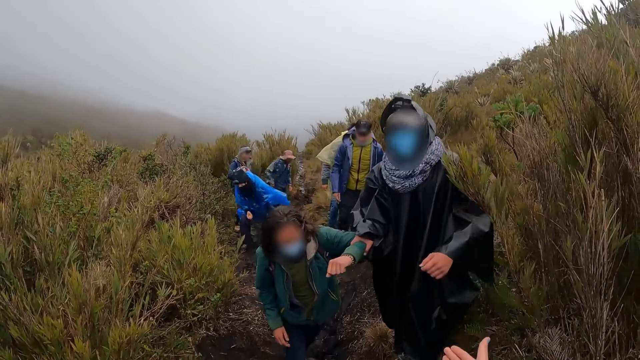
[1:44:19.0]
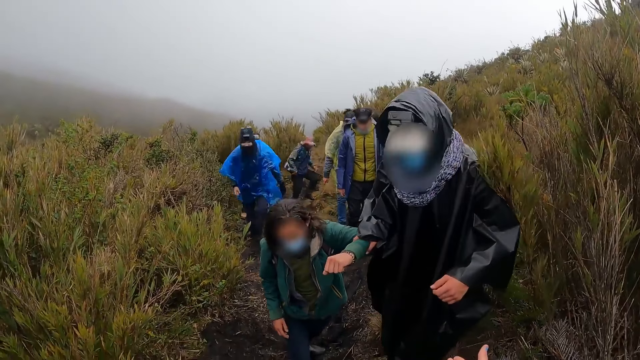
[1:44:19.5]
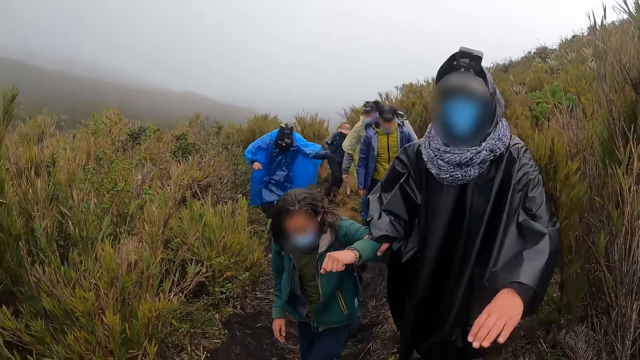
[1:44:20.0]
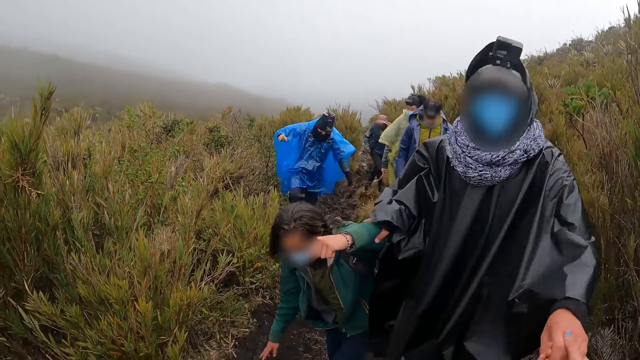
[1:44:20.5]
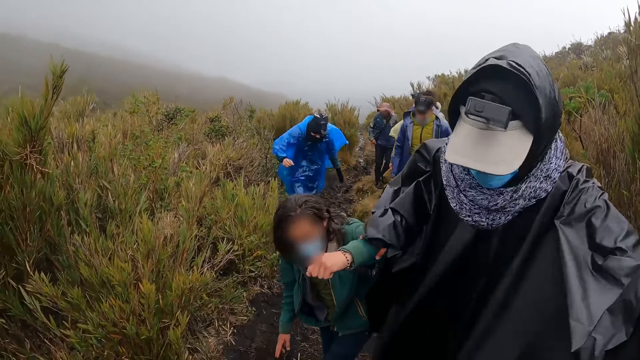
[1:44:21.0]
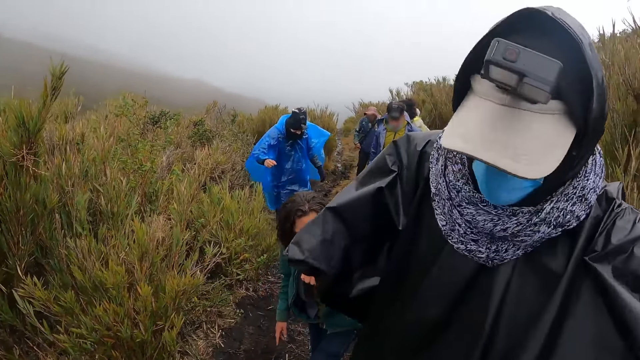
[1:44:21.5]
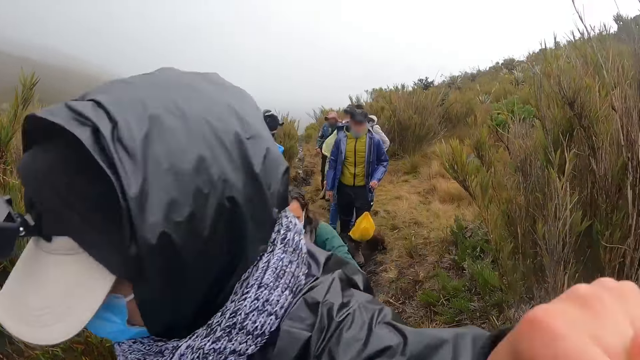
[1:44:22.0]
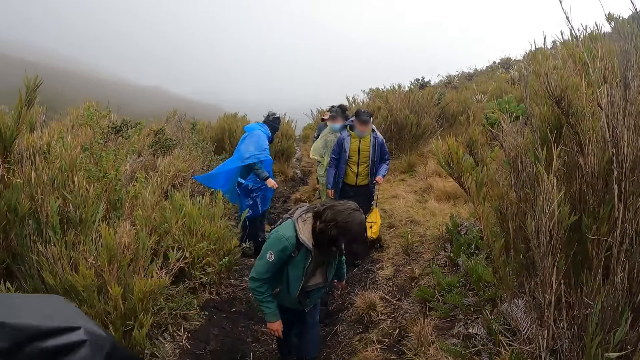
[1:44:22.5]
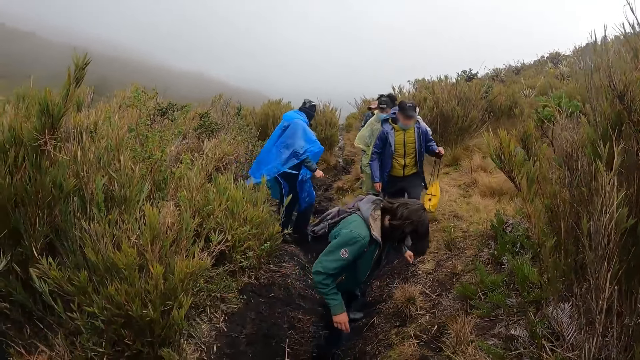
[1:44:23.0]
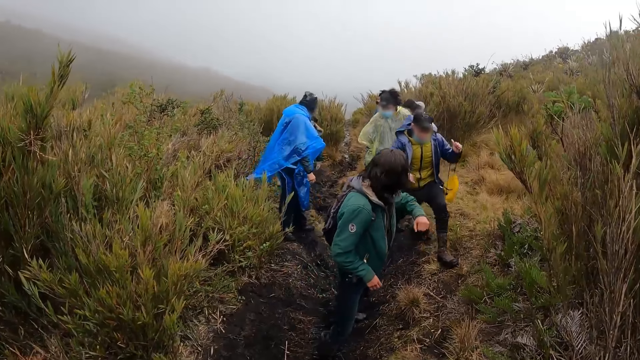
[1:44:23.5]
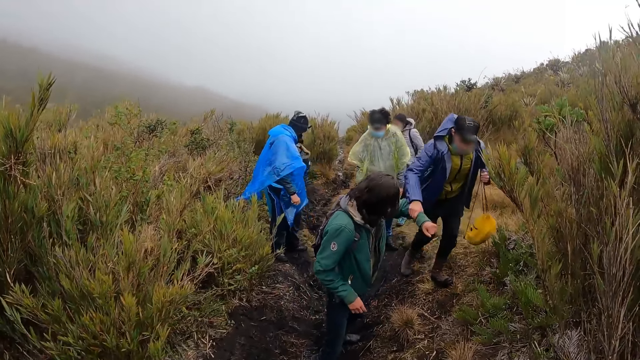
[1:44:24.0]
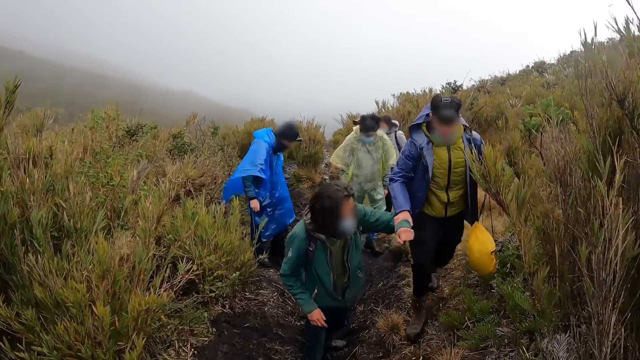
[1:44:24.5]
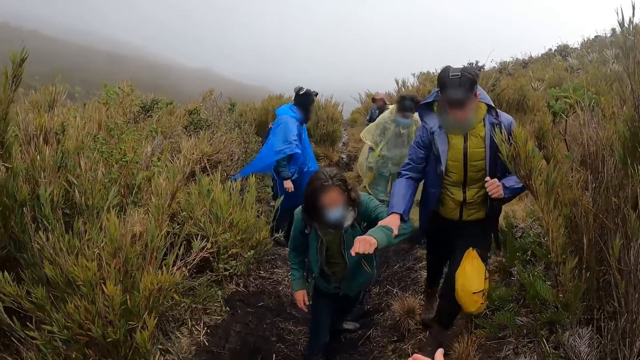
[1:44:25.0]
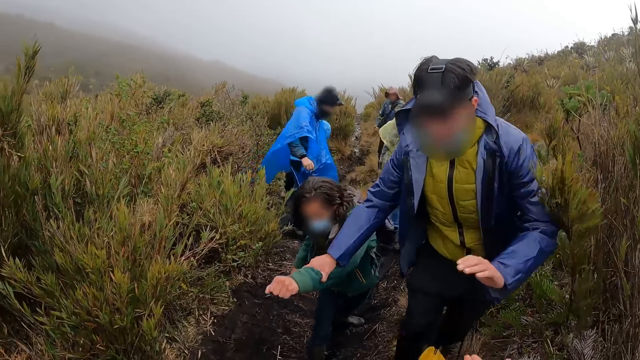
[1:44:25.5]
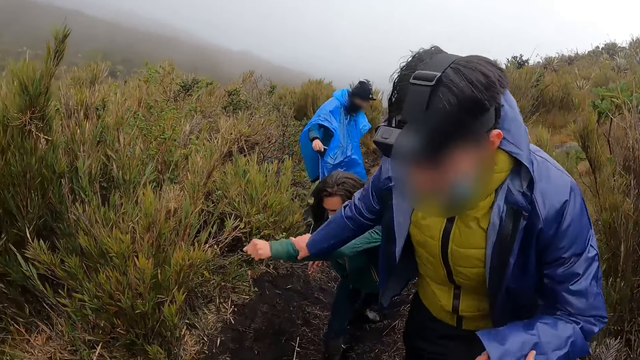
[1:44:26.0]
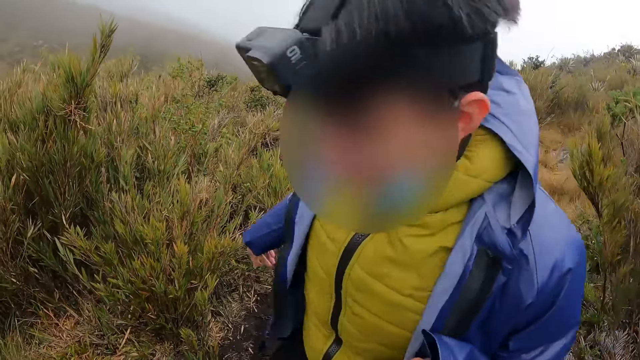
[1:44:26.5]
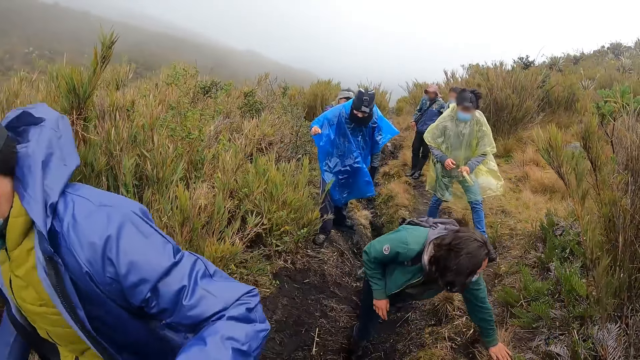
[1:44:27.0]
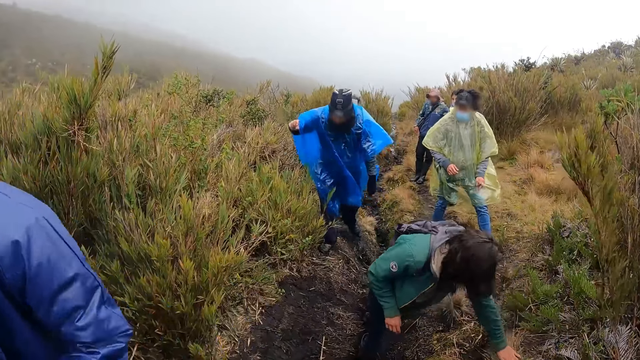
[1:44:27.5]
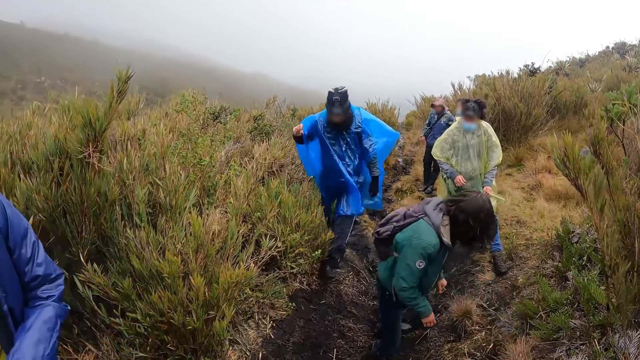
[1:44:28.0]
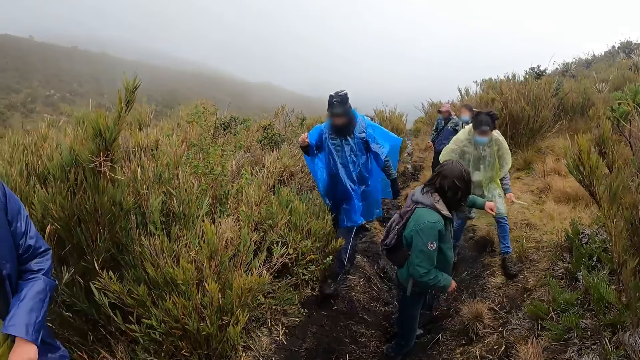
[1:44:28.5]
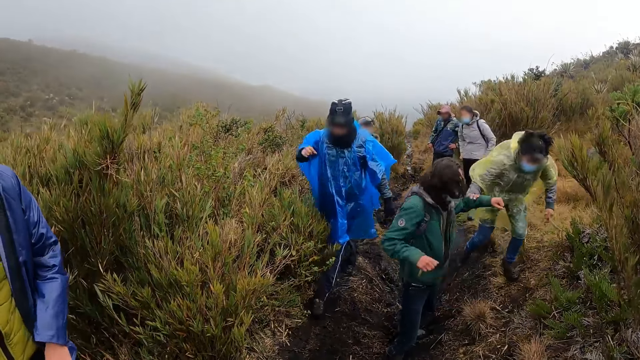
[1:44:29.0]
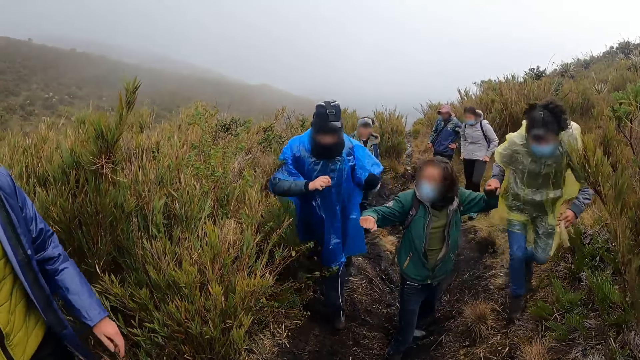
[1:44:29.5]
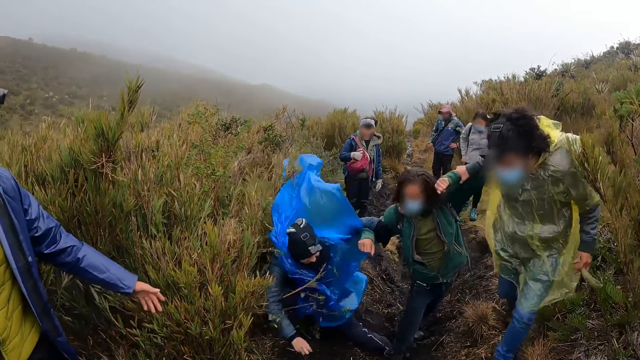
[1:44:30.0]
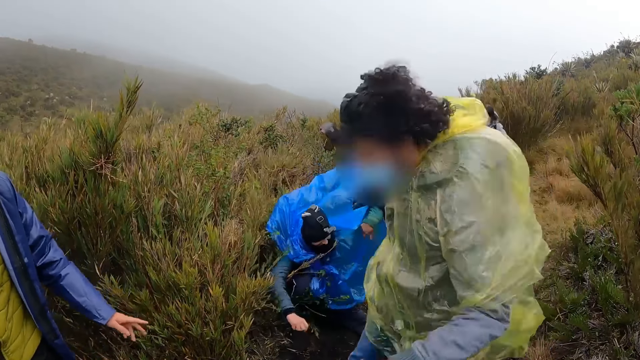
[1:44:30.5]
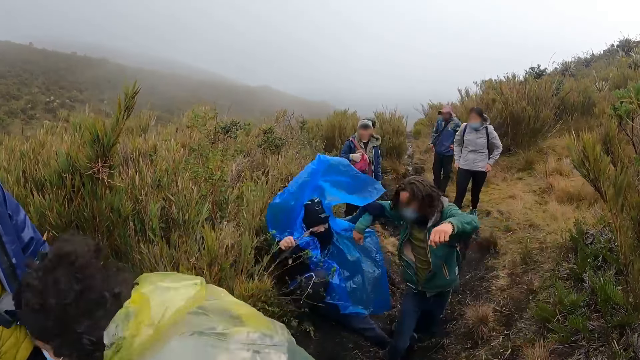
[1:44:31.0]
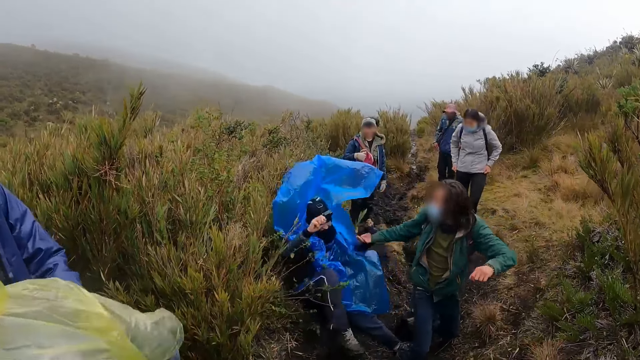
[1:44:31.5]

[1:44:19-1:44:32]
The camera wearer holds the left hand of a man with her right hand. The man walks past the camera wearer. Another man holds the left hand of a third man with his right. The camera wearer holds the left hand of the second man with her right hand. The third man presses his left hand against a shrub. A fourth man holds the left hand of the third man with his right. A fifth man falls in the mud and holds the right arm of the third man with his left hand.

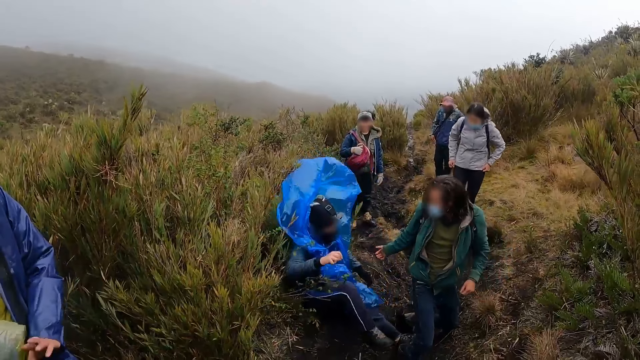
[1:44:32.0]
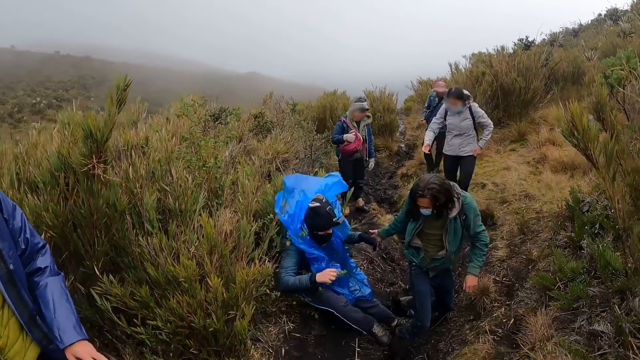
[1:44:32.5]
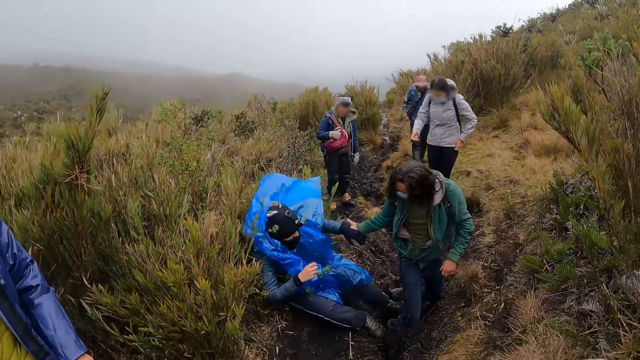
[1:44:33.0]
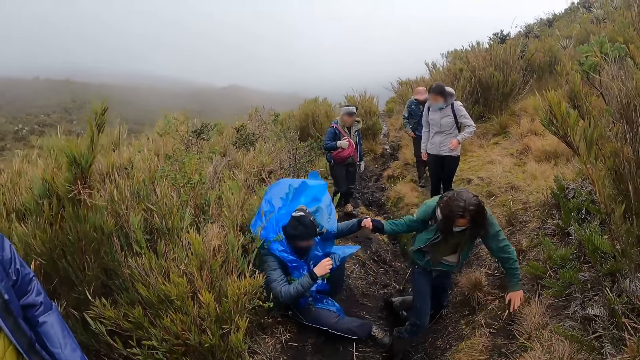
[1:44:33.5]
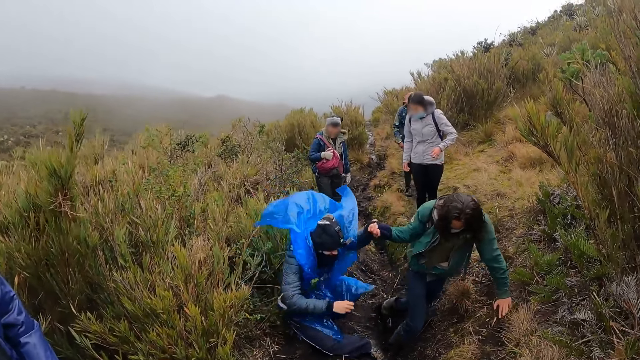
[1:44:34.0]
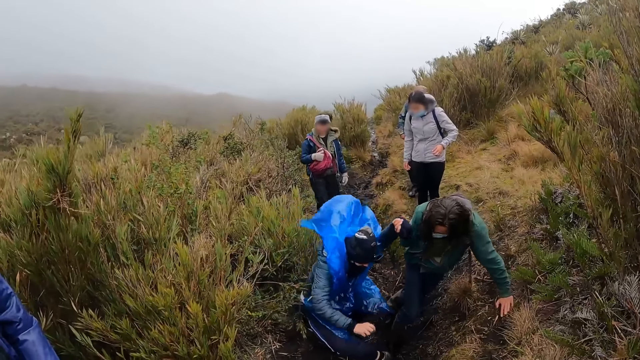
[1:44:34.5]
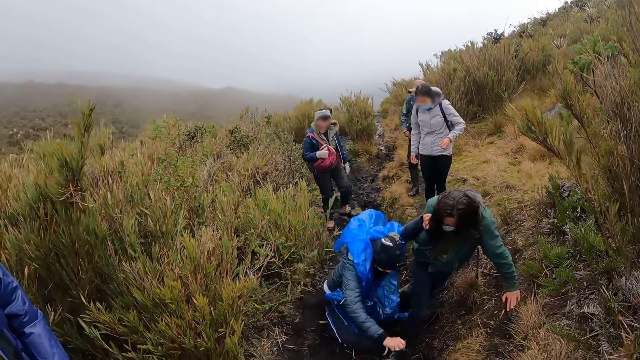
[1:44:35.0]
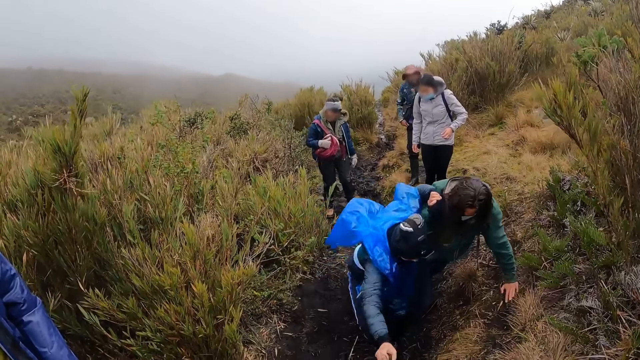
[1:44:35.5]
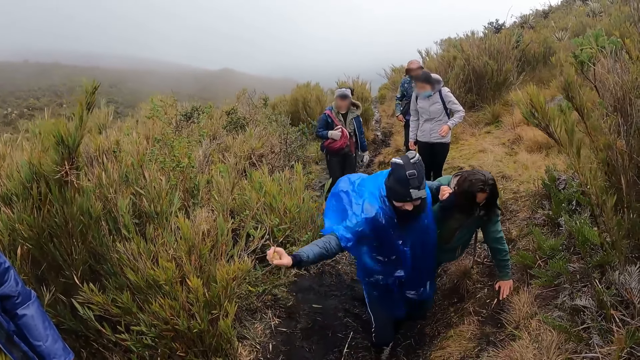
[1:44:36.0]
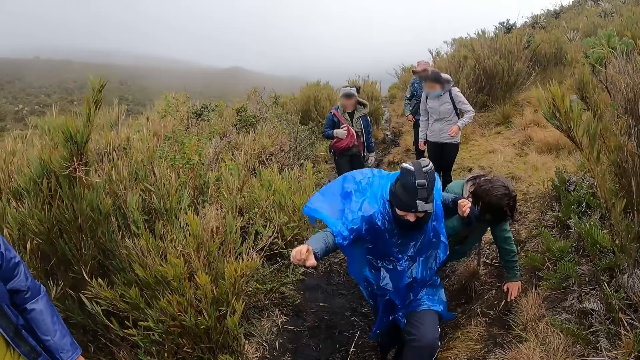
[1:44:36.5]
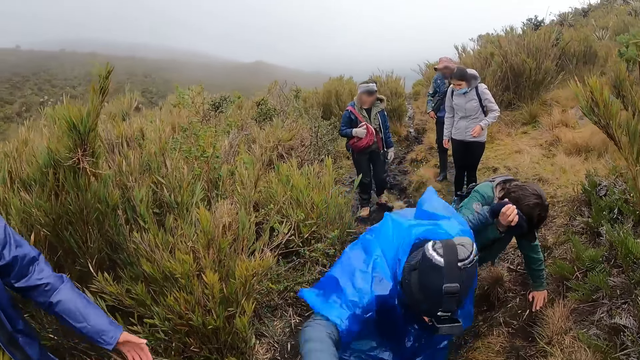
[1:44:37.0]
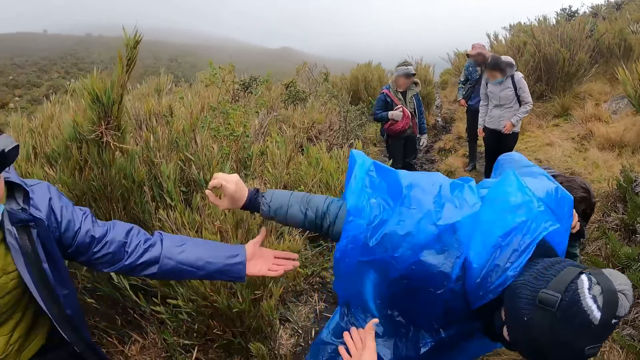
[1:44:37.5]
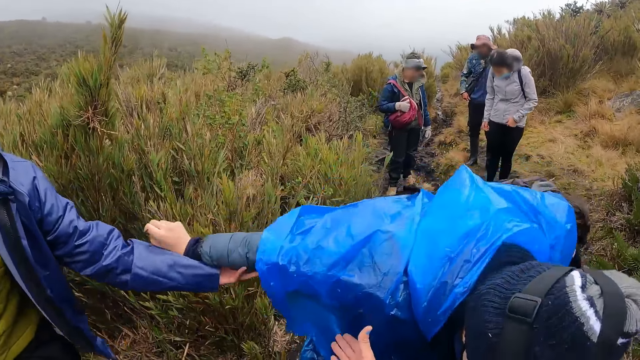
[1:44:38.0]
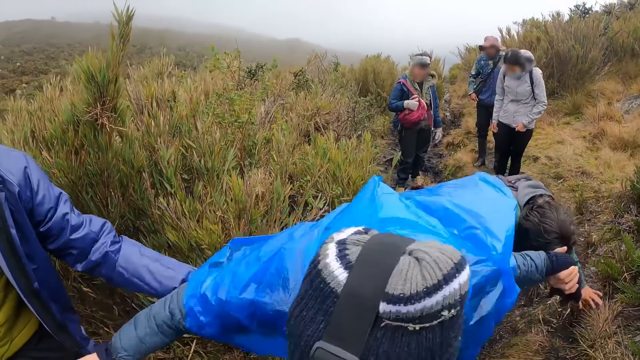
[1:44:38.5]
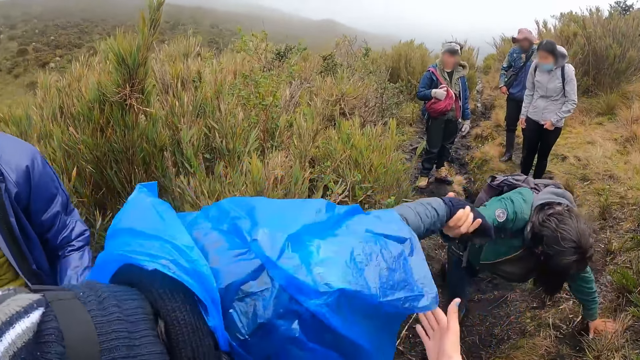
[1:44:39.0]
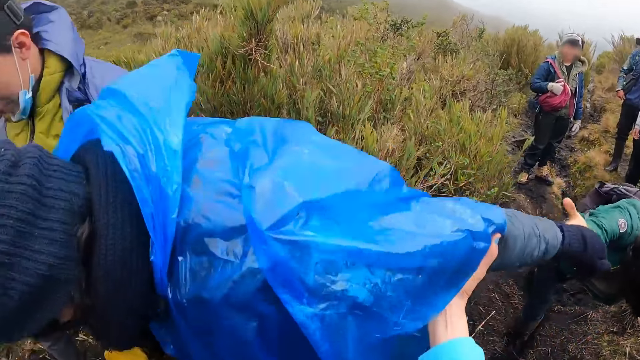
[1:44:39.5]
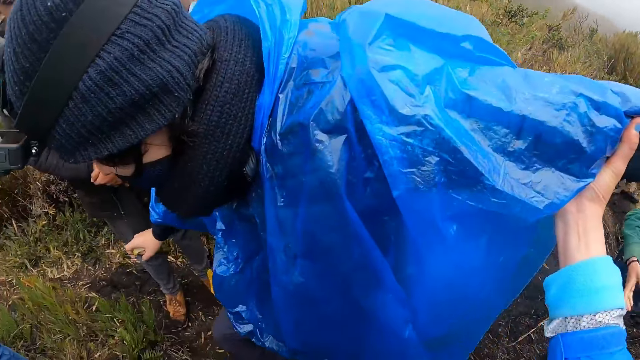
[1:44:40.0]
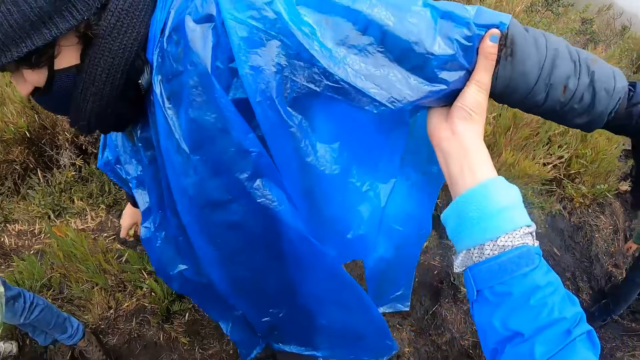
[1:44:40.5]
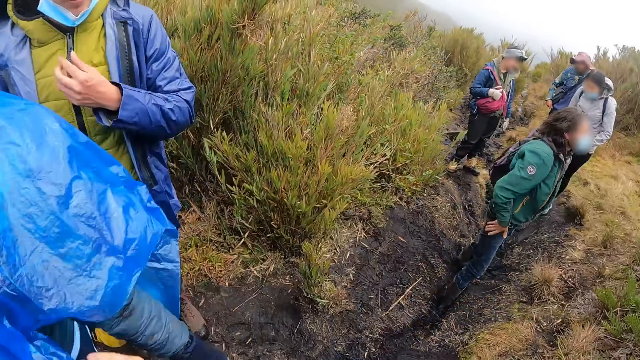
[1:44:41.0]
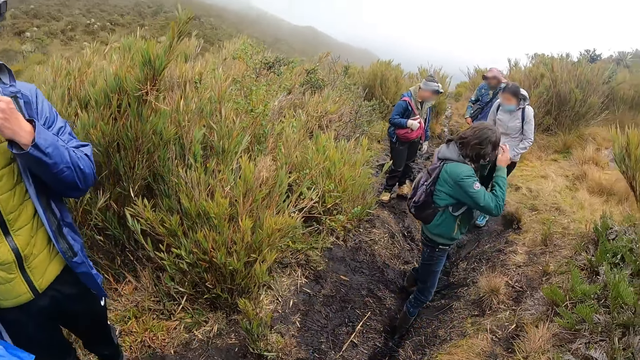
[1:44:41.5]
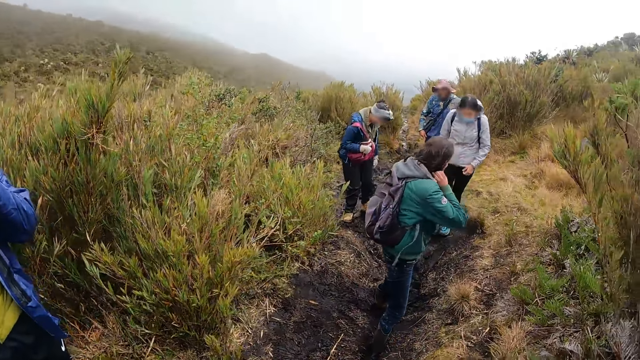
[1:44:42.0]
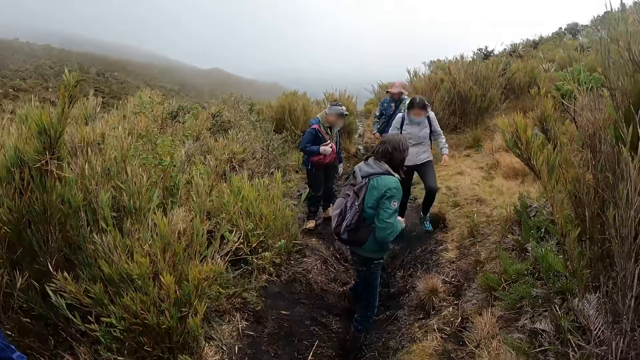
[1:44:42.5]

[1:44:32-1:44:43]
The man pulls the left hand of another man with his right hand and holds the ground with his left hand. A third man holds the right hand of the second man with his left hand. The camera wearer holds the left hand of the second man with her right hand. The third man adjusts his nose mask with his left hand. The first man adjusts his hair with both hands.
